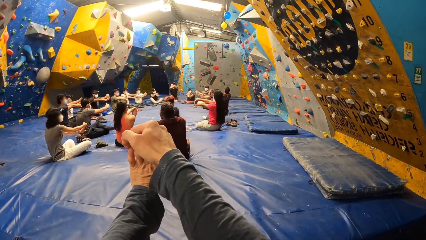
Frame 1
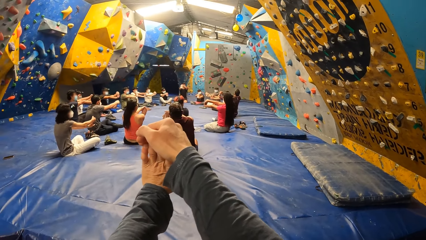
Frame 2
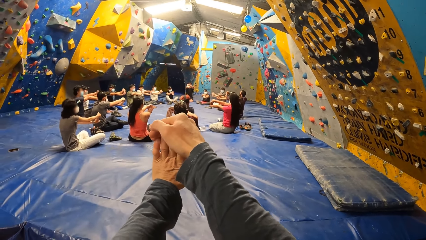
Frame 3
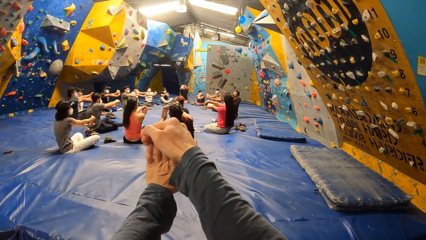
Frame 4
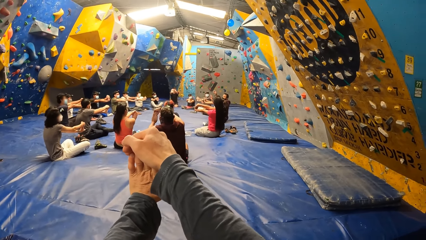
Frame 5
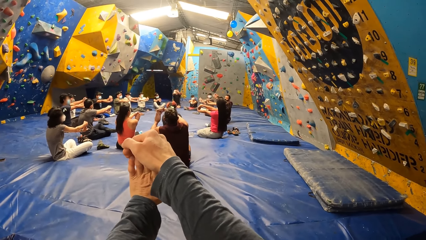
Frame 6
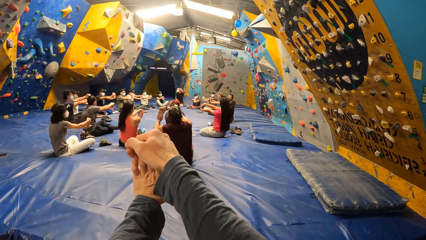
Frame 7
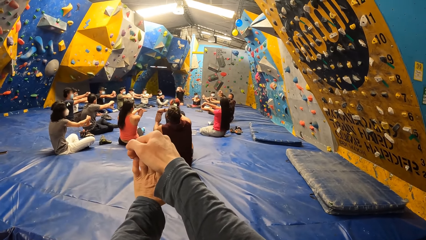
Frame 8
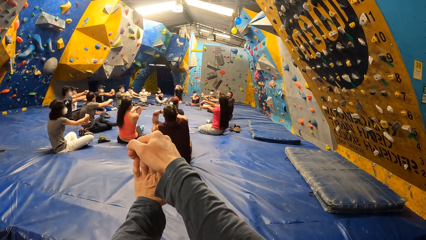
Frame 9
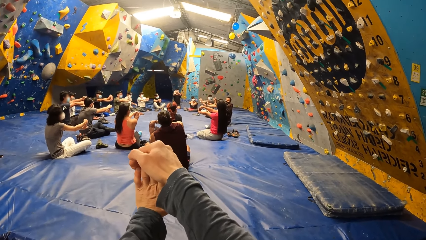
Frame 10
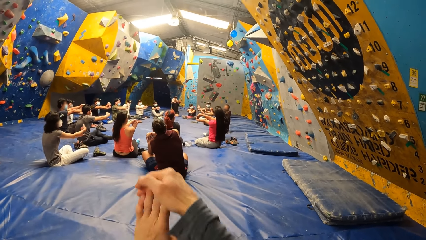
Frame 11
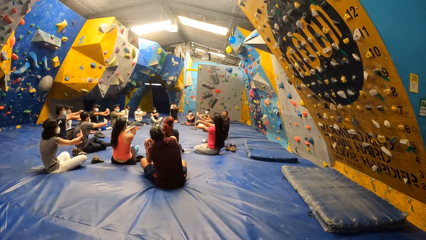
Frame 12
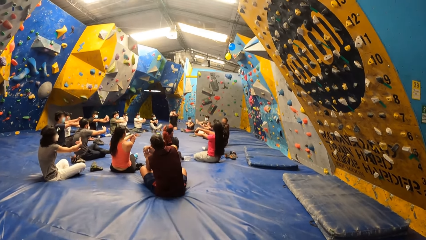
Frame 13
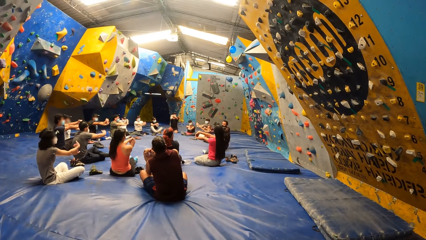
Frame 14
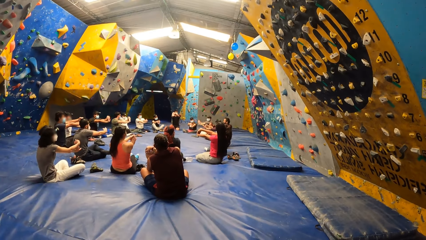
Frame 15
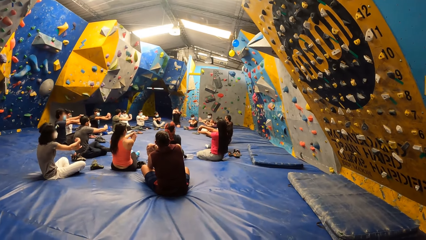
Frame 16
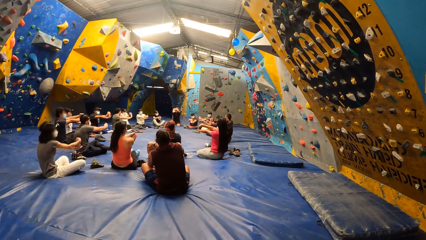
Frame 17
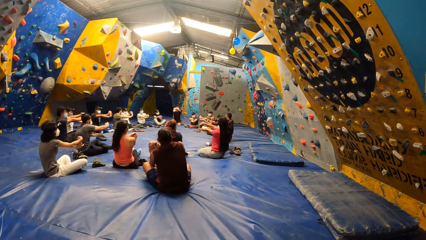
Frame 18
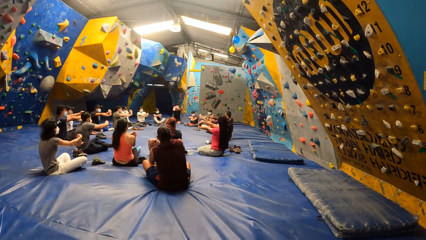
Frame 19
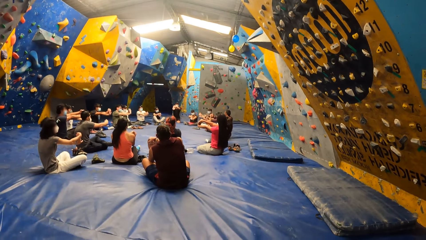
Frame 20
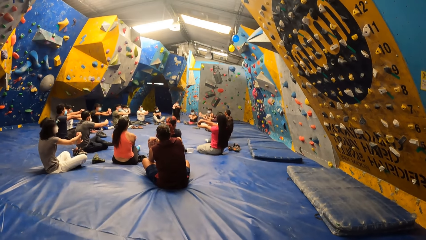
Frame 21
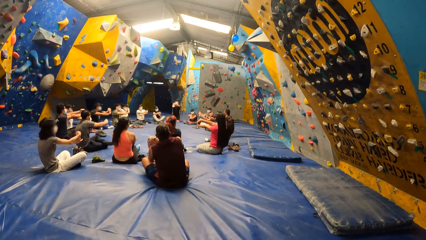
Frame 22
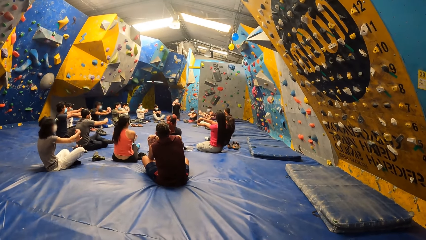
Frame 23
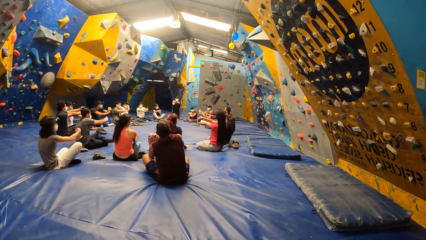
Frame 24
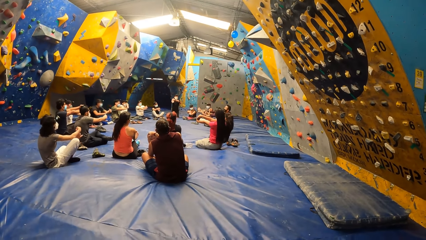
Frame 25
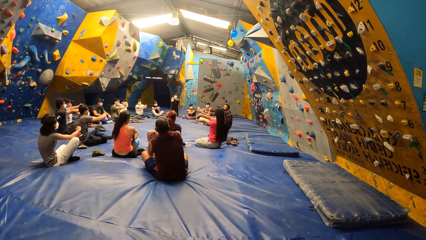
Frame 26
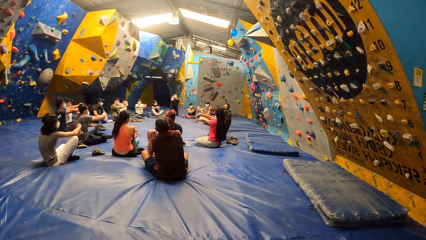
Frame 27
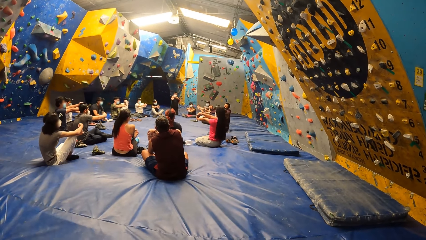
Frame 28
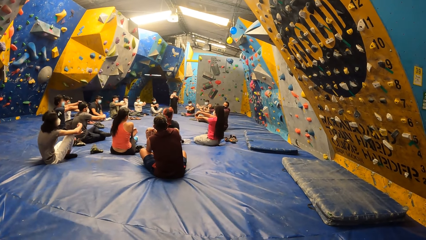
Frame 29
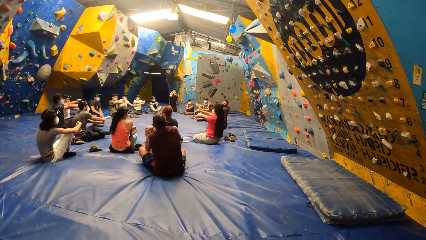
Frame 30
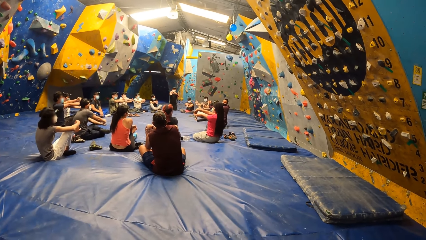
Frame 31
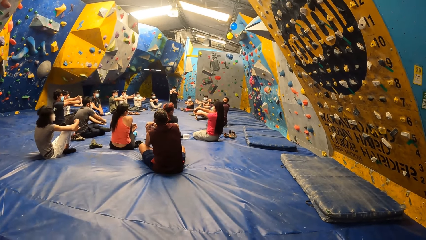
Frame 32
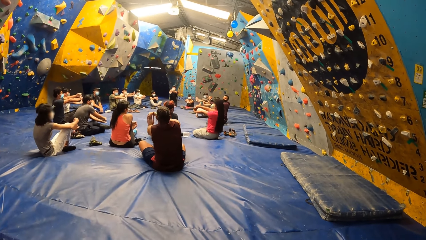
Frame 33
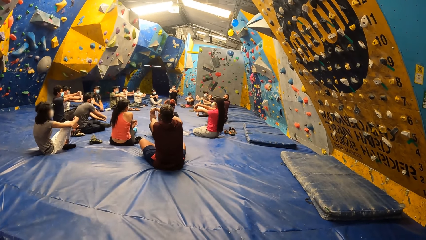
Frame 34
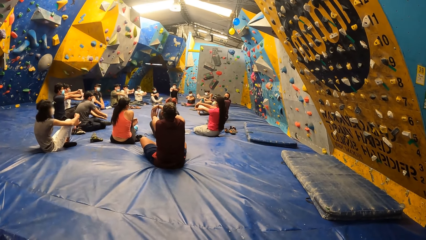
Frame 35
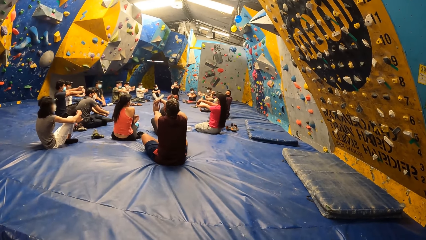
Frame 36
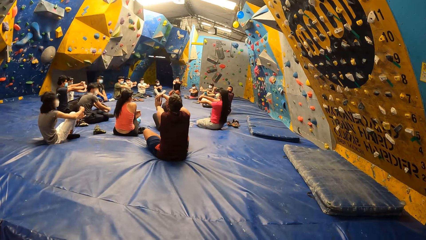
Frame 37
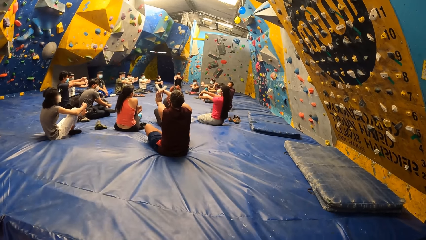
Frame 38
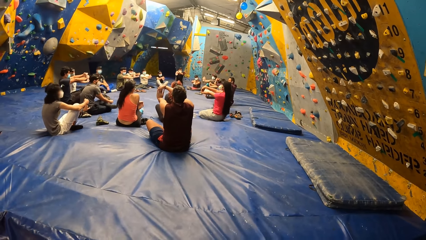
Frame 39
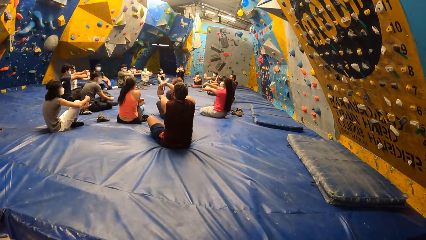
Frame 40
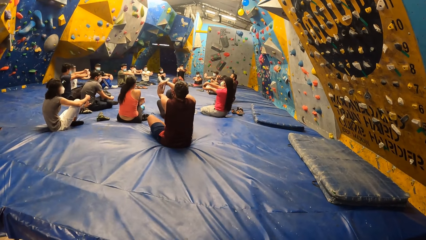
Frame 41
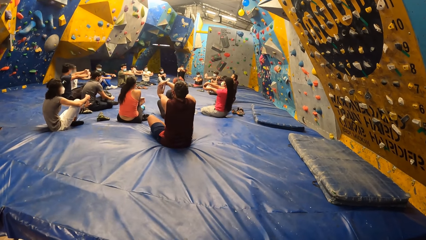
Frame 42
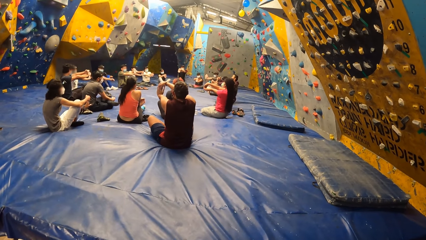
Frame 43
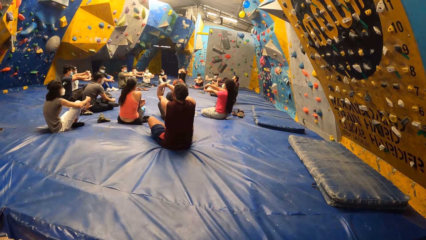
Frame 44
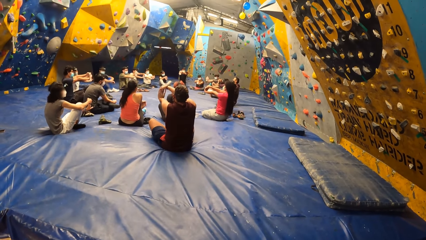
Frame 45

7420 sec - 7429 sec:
The camera wearer lowers both hands. They stare at people's activities.

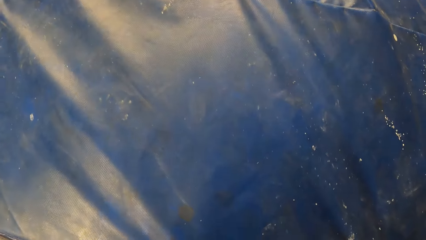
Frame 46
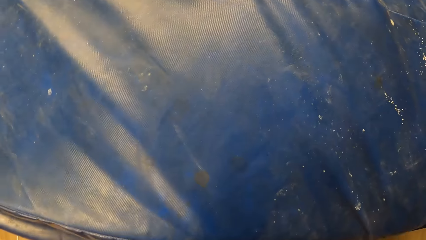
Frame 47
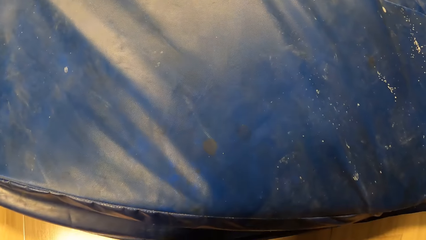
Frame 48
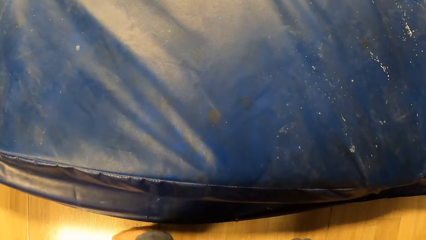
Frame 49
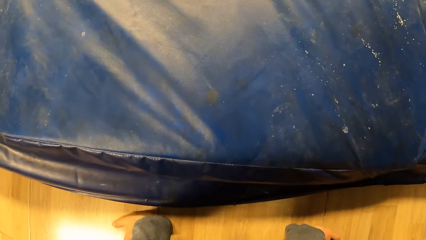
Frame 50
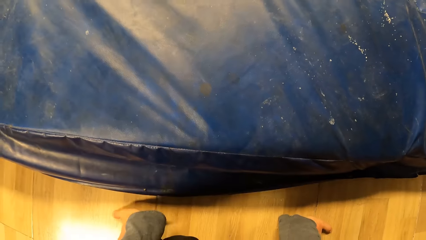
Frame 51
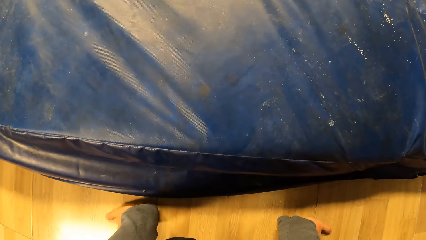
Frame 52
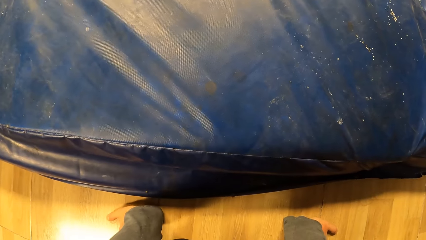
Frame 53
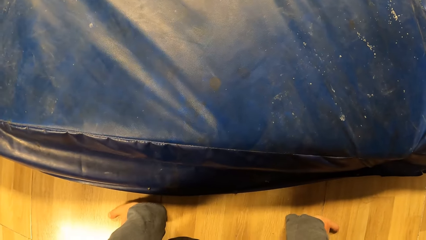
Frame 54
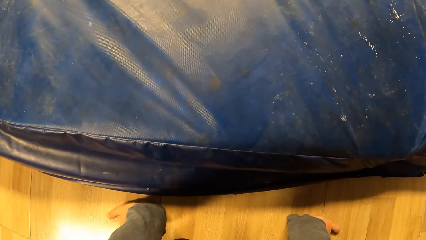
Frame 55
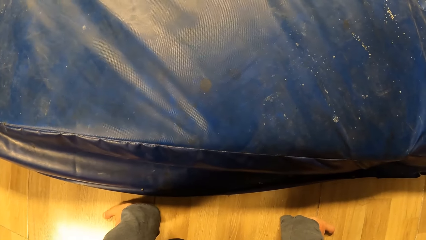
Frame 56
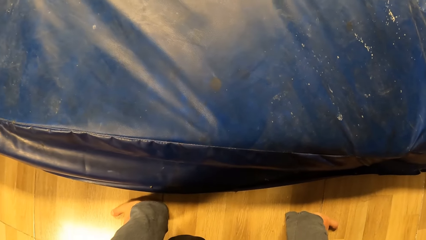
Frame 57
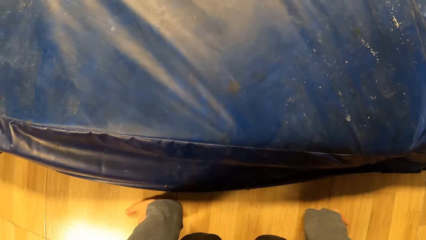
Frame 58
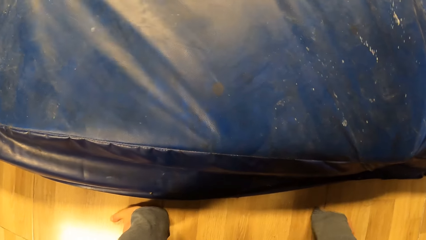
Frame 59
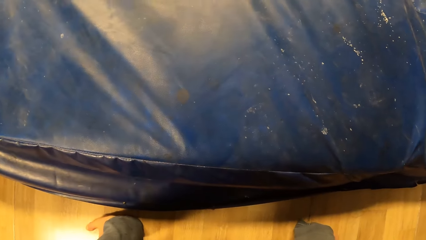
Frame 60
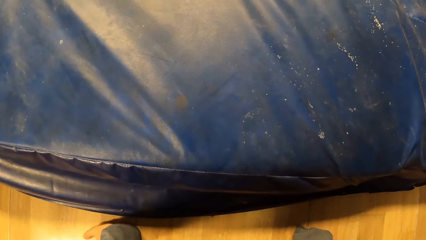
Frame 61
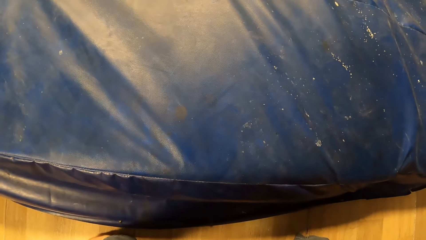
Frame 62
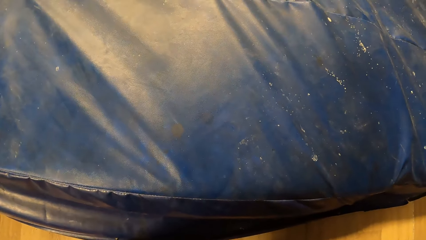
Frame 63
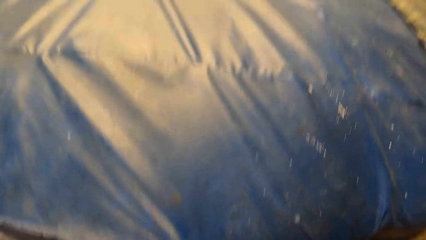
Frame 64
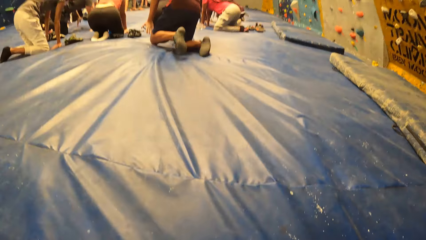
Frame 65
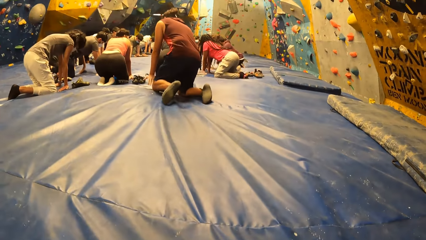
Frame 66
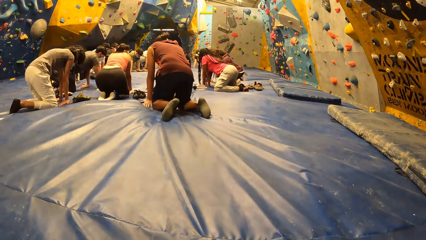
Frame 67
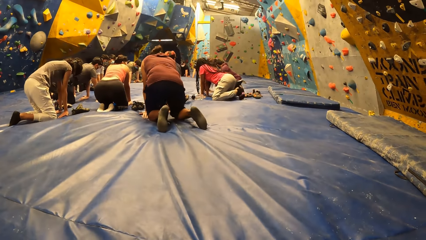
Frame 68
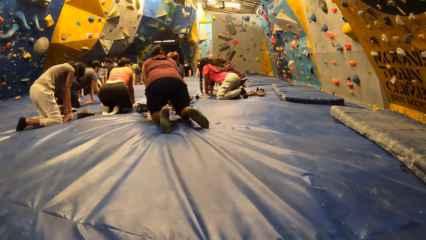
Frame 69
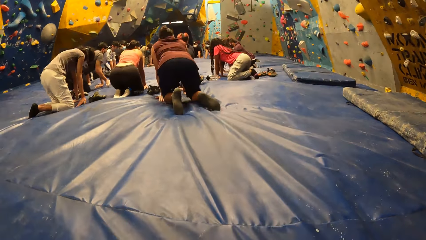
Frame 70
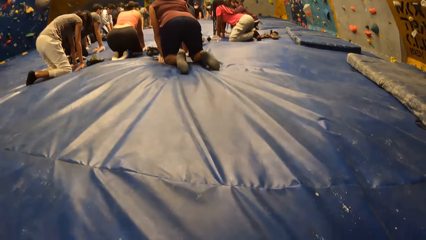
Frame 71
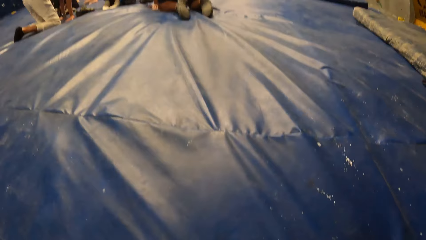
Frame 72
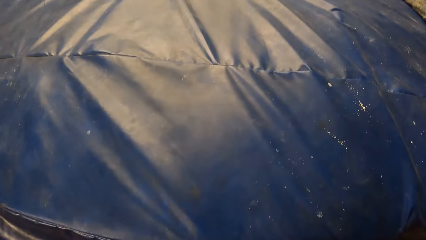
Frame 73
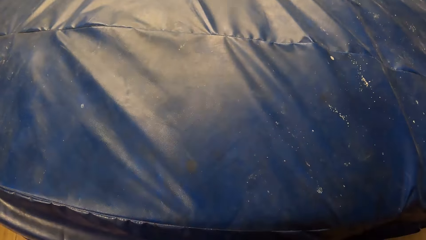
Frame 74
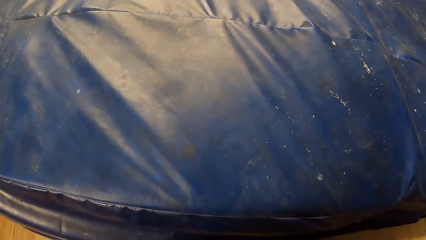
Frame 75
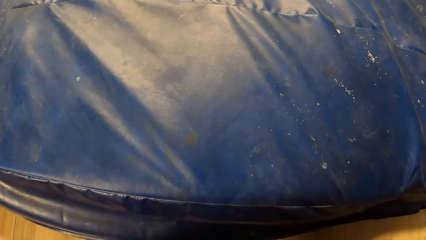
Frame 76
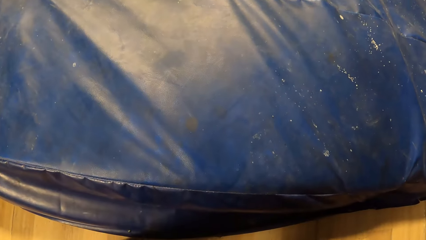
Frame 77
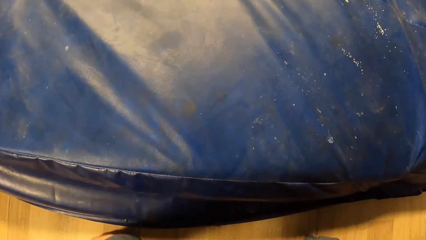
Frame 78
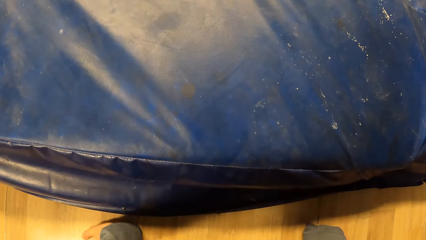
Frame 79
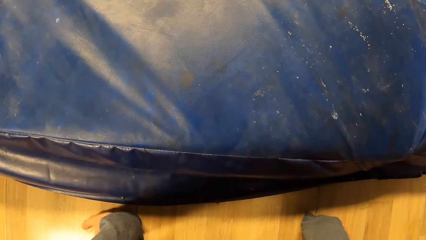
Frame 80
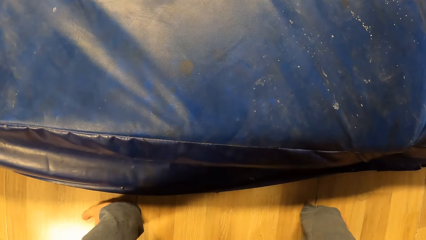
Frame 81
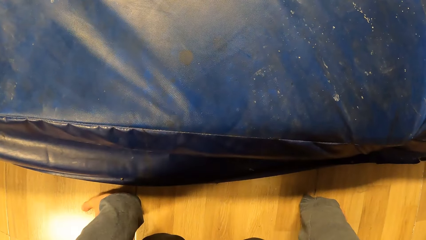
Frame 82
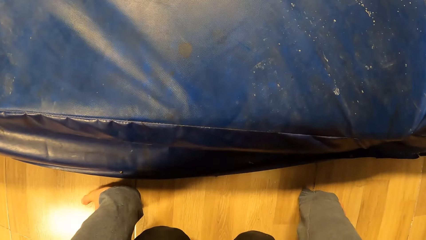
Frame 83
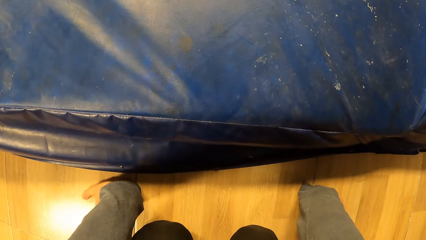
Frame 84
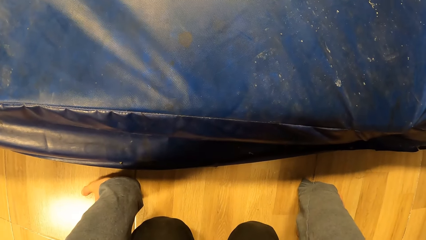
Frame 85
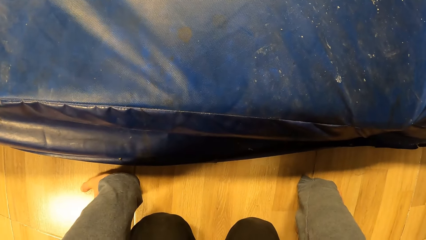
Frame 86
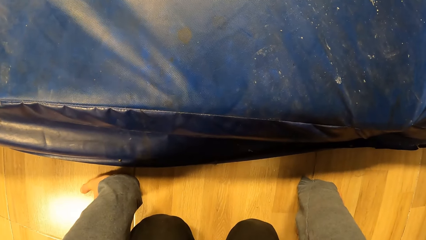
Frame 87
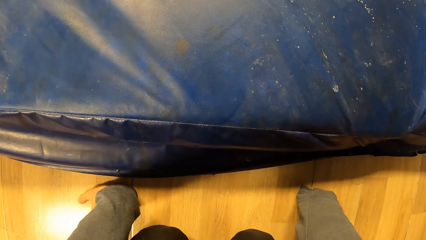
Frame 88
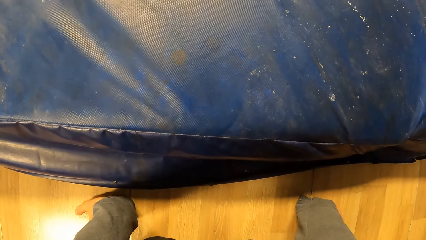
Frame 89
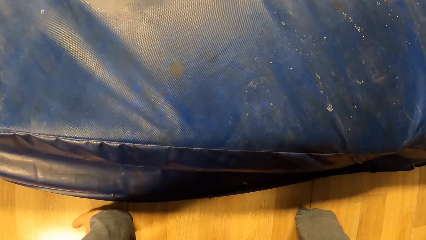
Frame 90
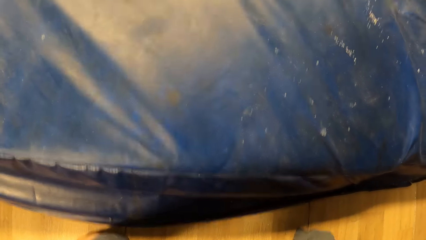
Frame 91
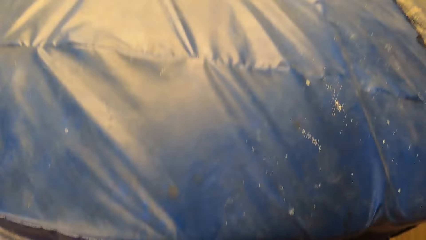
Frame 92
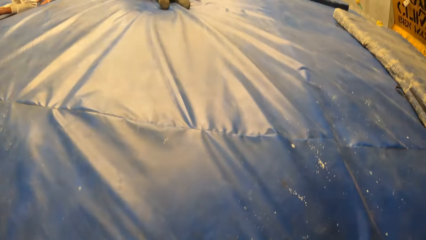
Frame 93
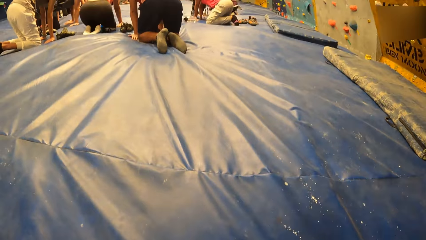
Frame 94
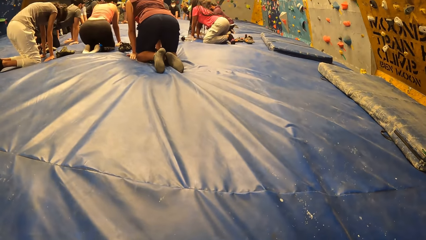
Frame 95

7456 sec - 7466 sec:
The camera wearer kneels on the floor. They stare at people's activities. They look at the floor.
